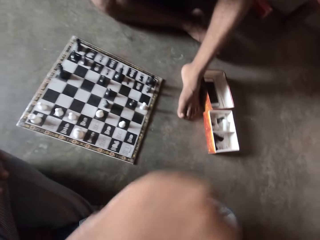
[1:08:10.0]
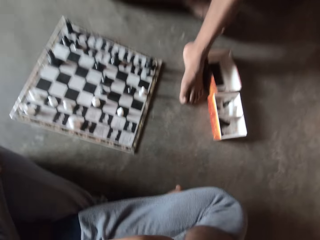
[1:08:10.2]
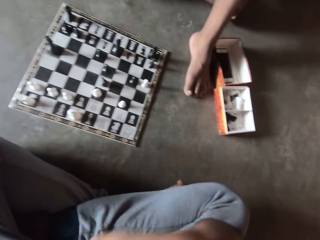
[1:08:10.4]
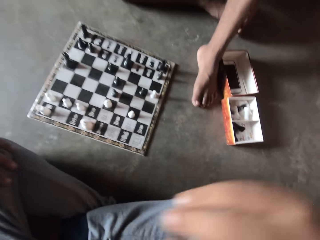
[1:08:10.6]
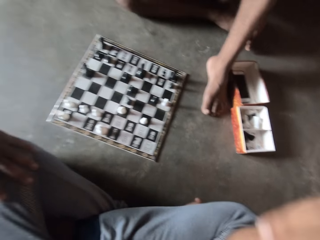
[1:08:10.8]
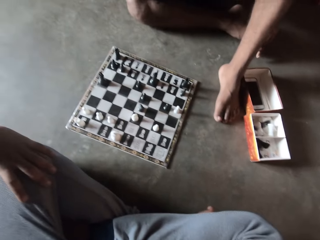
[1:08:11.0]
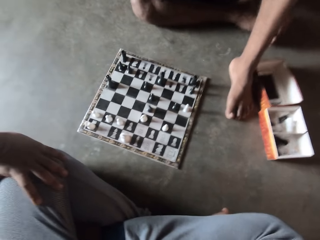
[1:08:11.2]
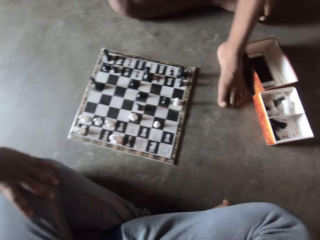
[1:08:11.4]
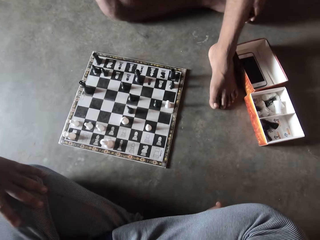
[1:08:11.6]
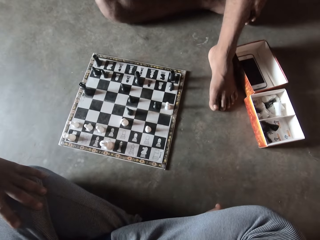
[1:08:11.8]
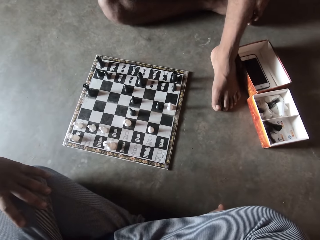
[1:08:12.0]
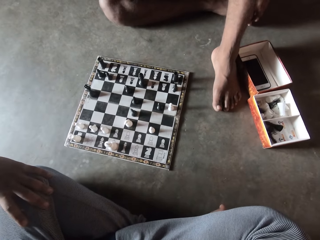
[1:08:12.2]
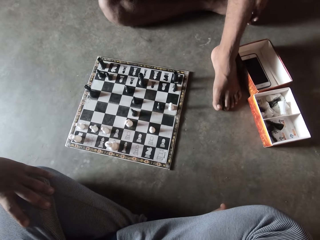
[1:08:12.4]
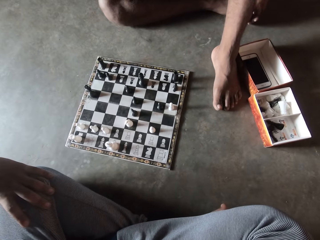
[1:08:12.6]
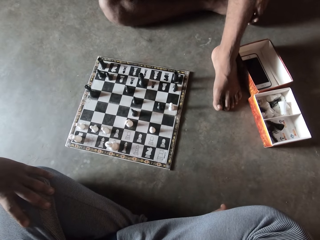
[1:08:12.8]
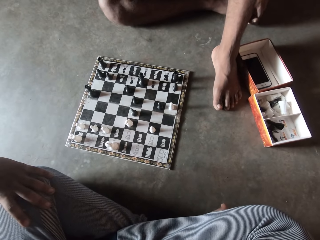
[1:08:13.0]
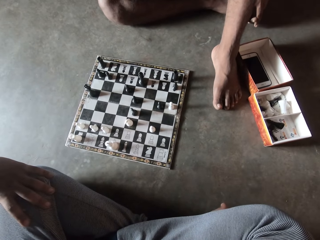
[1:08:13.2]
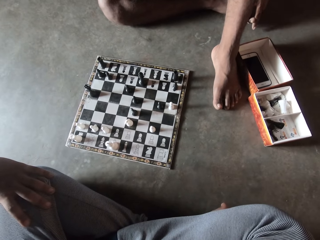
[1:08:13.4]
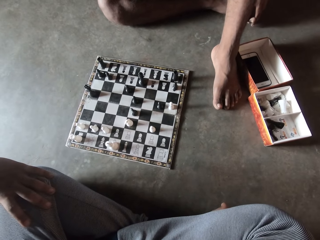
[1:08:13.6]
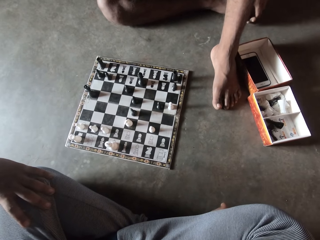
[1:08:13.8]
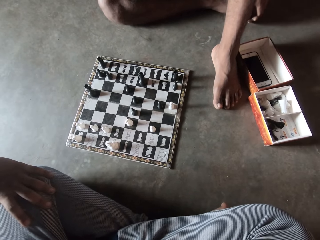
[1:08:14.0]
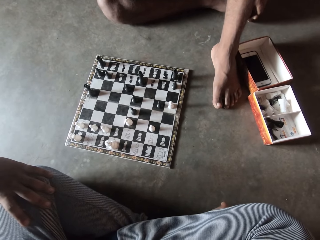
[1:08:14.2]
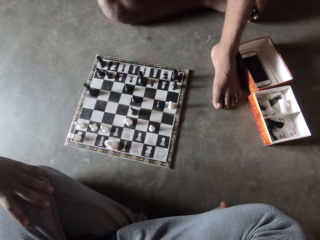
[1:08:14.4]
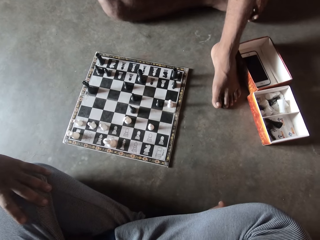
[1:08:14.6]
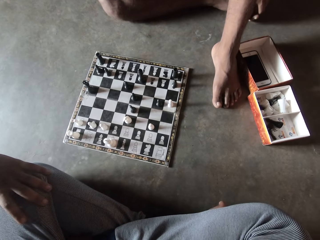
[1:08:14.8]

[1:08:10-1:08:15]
The camera wearer touches something.

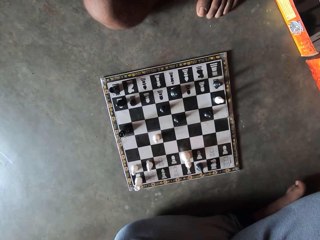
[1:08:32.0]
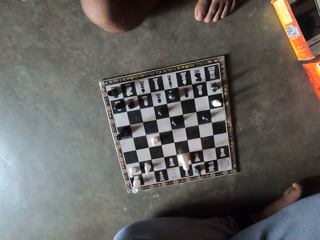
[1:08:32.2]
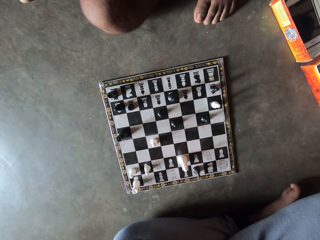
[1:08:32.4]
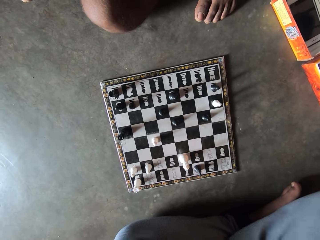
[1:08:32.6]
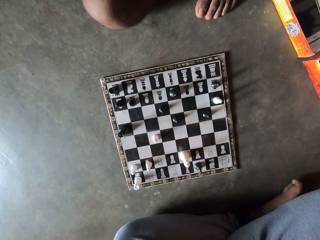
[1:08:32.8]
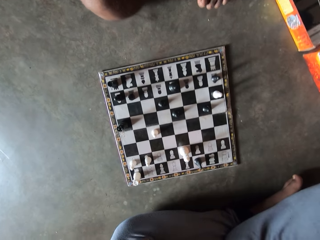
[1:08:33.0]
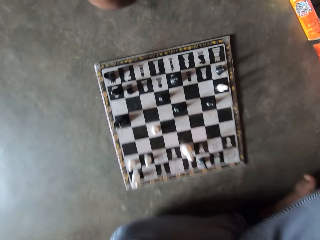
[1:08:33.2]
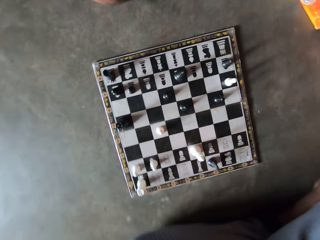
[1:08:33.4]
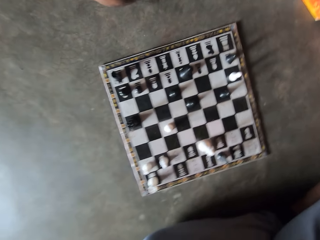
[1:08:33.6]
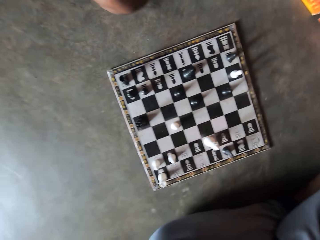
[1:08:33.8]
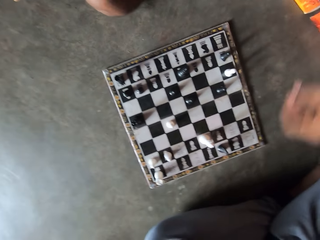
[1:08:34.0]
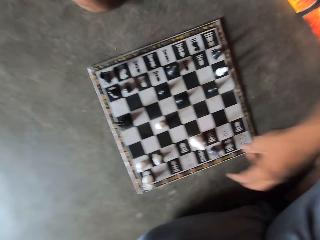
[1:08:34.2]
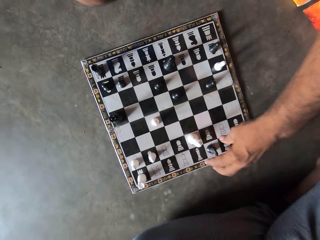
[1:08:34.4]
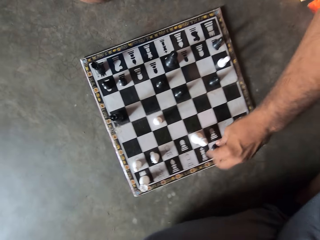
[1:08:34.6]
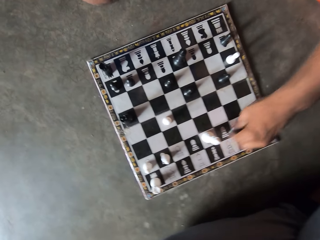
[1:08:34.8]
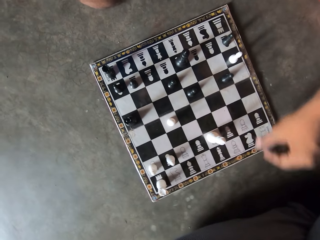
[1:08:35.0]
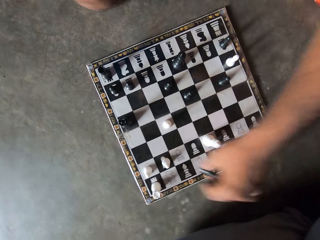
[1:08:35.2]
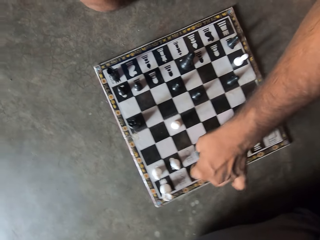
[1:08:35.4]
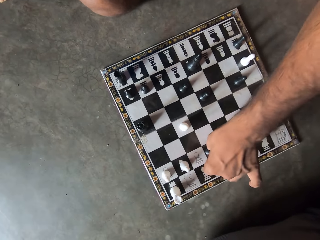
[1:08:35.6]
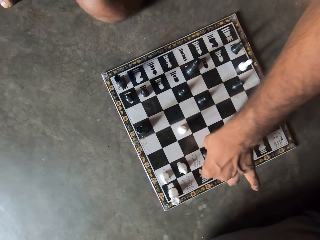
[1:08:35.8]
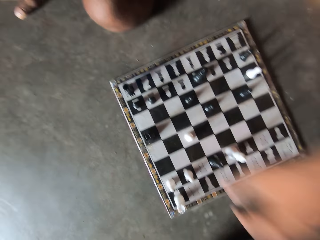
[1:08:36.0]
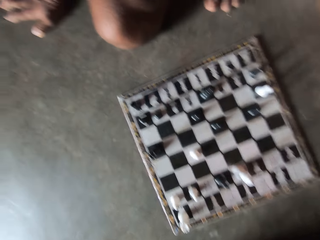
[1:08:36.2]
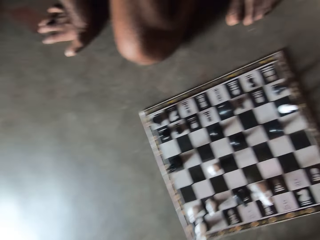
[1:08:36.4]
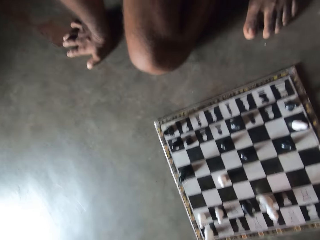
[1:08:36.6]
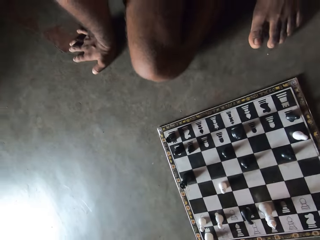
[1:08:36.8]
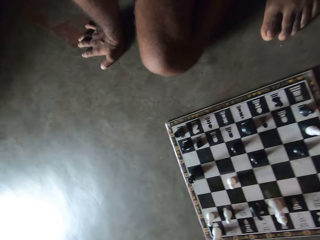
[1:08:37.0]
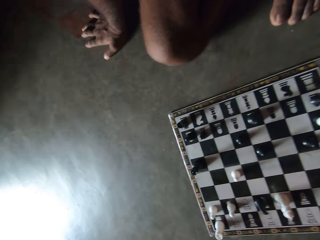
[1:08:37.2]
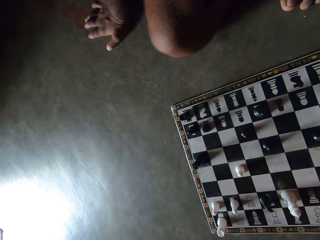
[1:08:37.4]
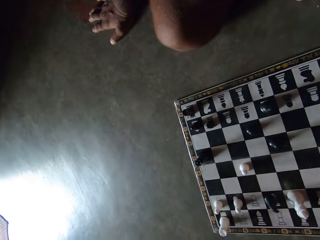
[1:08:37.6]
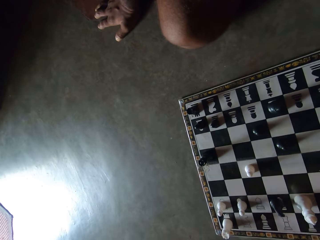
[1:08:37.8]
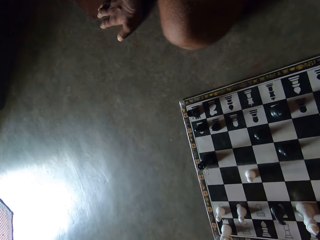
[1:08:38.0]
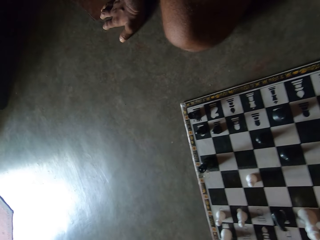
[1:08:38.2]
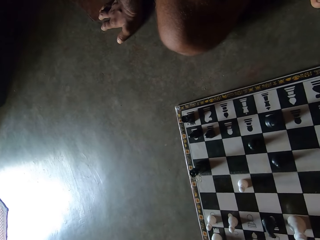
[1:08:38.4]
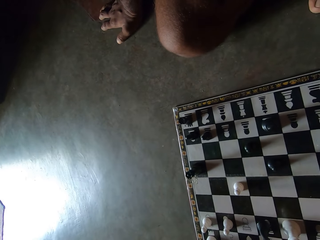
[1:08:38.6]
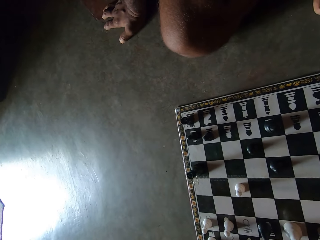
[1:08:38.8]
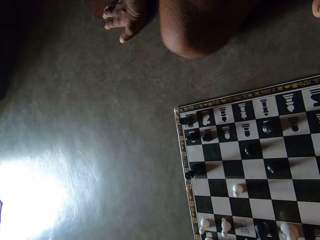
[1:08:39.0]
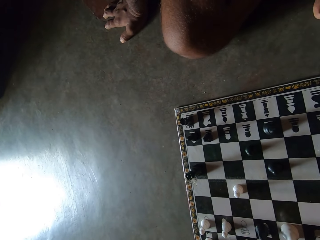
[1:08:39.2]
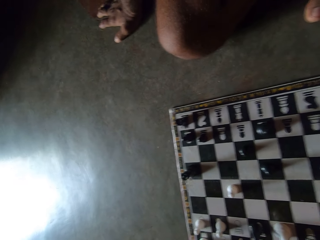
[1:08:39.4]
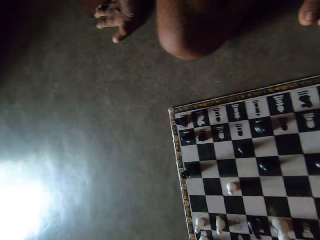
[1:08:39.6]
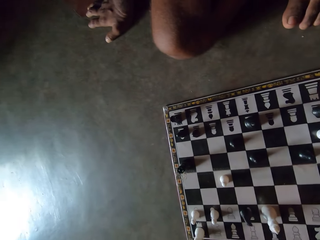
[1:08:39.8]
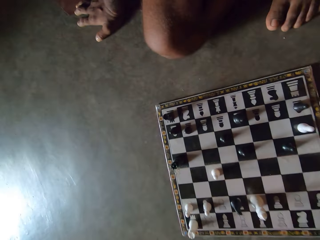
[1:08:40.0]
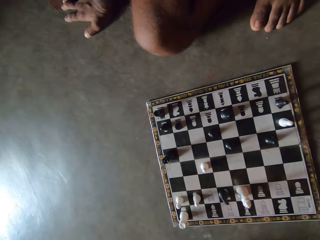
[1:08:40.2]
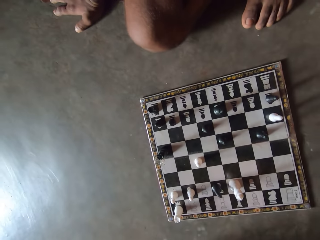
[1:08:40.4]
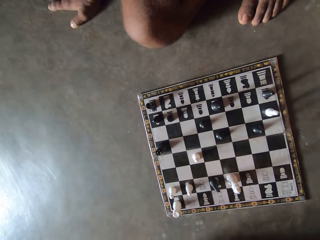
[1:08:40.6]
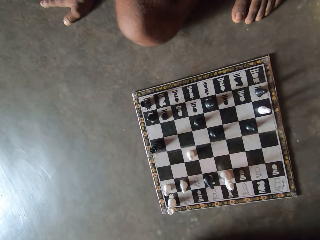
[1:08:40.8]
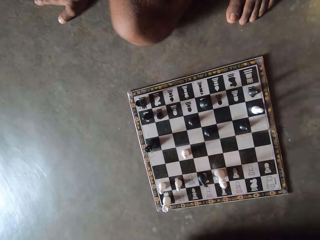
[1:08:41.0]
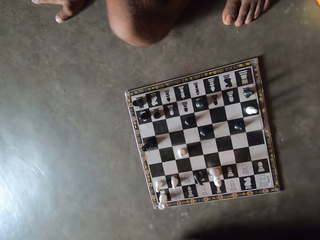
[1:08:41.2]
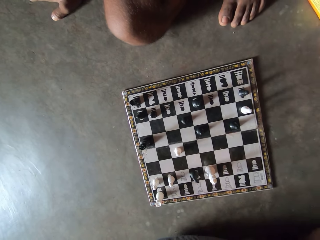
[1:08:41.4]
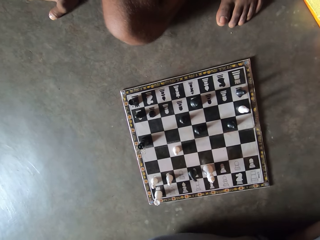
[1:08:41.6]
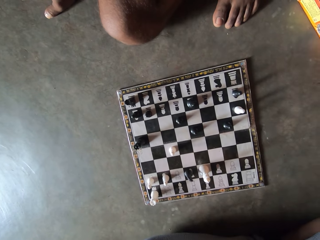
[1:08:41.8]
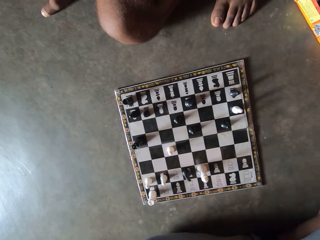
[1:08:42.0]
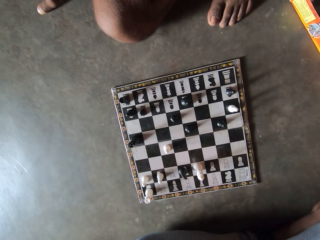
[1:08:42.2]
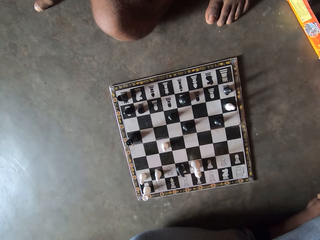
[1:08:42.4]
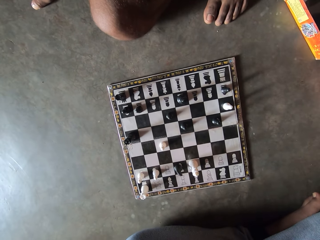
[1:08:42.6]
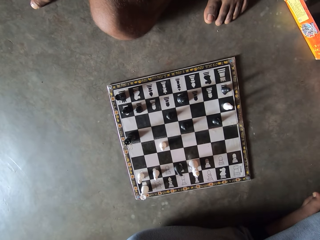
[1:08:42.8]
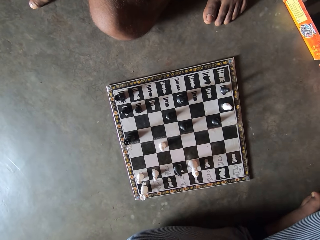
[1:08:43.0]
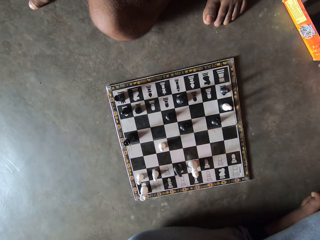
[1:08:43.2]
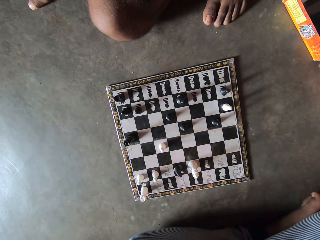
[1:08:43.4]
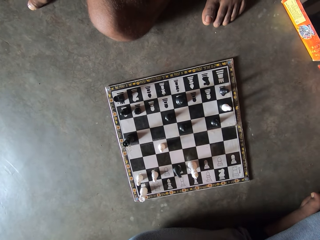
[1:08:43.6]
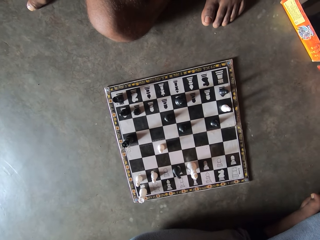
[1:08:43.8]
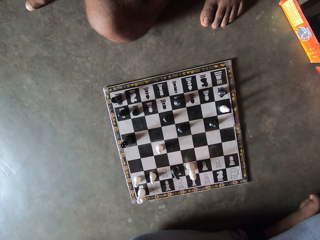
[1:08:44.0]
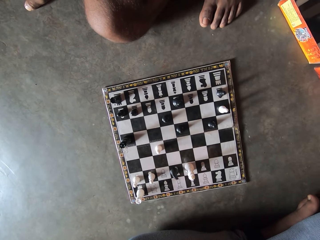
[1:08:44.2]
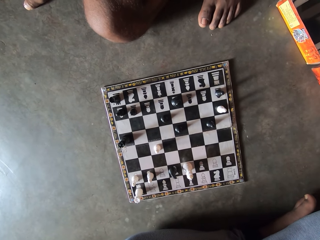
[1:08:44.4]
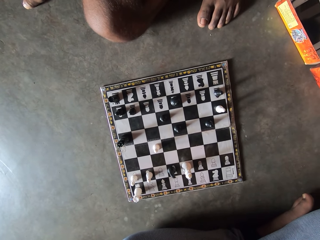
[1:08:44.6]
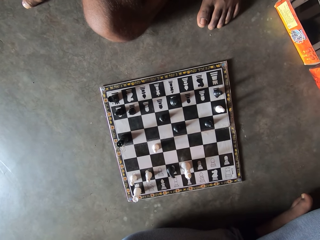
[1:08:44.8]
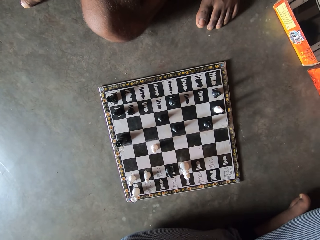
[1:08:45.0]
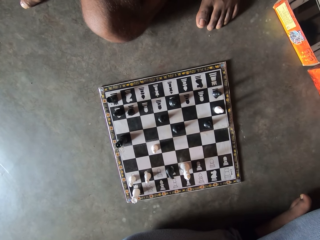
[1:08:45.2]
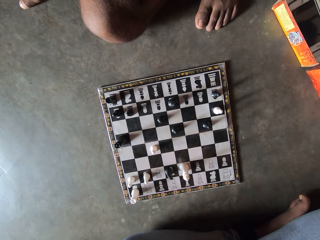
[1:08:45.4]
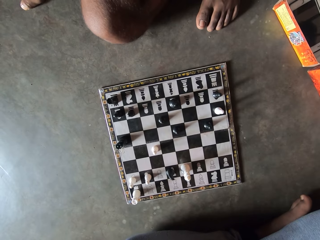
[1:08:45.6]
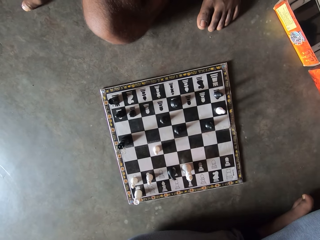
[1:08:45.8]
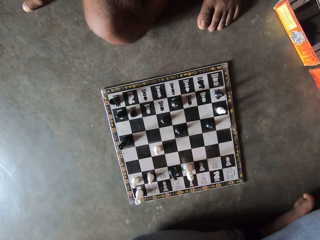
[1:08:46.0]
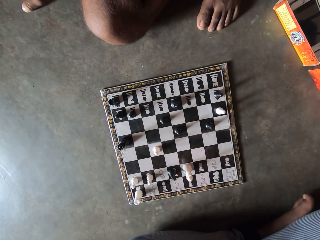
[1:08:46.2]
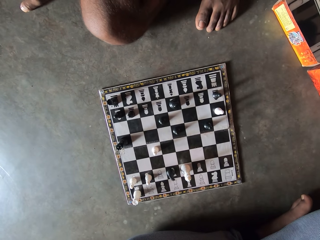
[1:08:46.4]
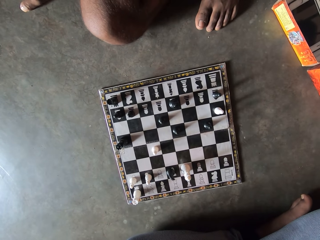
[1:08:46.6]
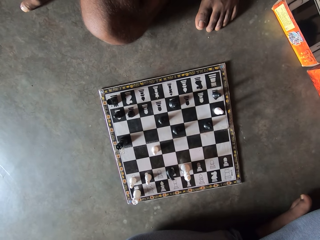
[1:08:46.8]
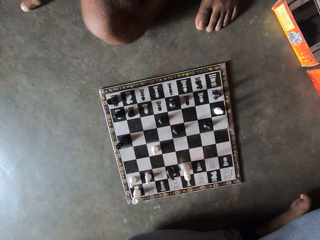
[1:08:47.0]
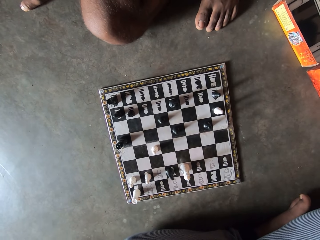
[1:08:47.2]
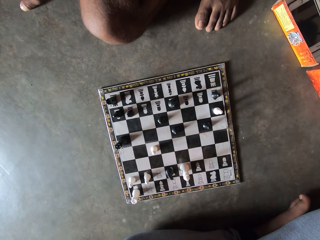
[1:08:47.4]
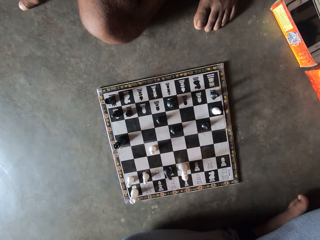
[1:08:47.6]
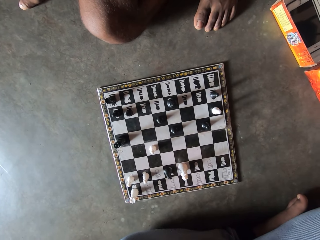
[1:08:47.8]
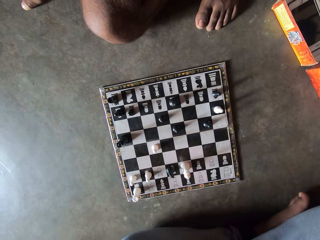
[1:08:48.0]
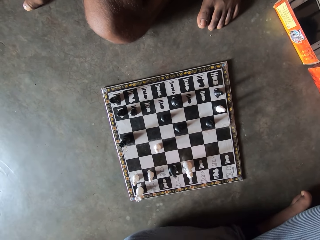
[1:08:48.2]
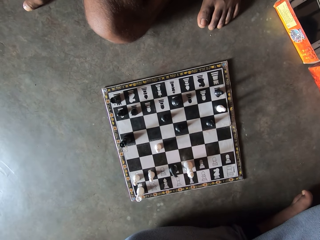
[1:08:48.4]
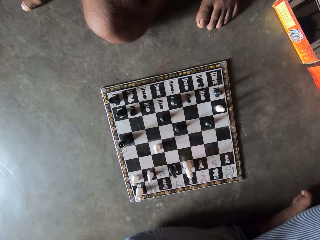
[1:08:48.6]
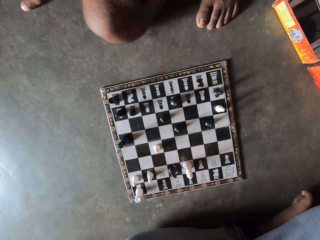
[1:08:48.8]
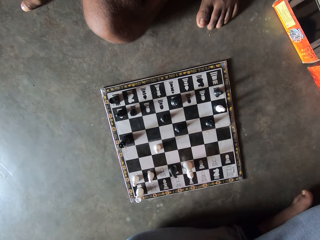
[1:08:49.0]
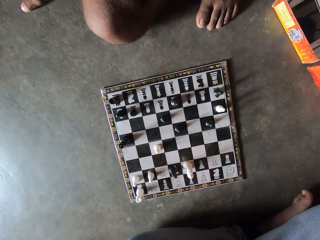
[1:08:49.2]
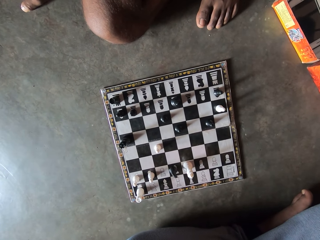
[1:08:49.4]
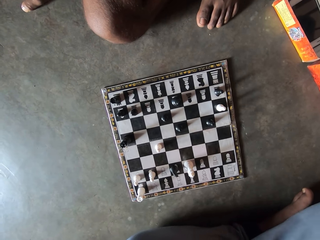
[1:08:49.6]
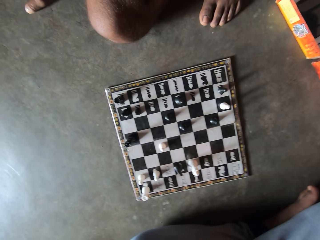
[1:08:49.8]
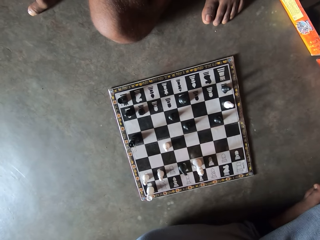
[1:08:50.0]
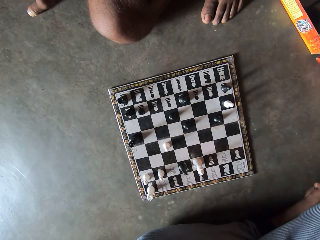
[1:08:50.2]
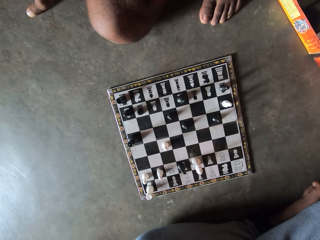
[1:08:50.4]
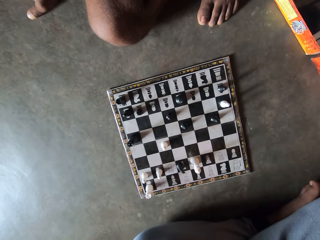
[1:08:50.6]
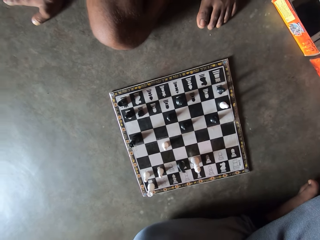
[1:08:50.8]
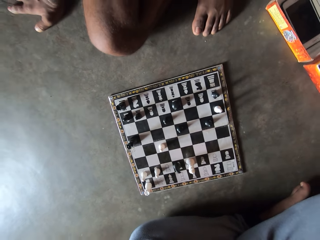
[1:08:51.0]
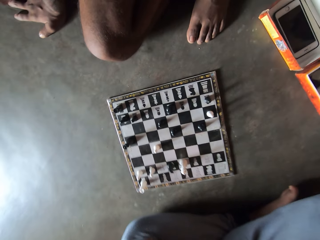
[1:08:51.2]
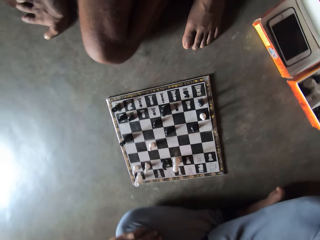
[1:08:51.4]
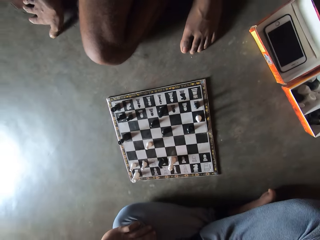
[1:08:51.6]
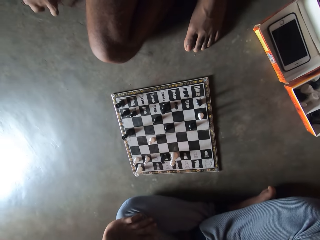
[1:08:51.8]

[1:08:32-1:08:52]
A person plays a move. The camera wearer moves the knight on the chessboard.
